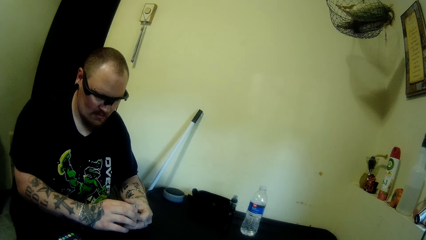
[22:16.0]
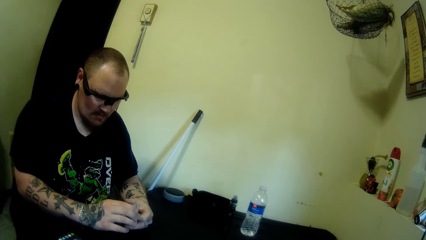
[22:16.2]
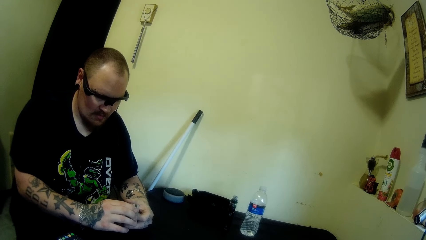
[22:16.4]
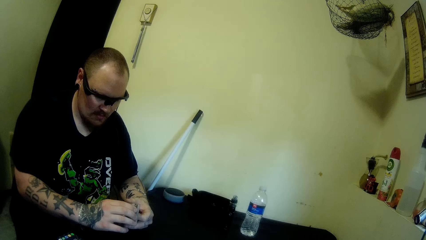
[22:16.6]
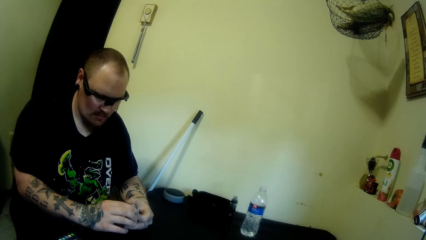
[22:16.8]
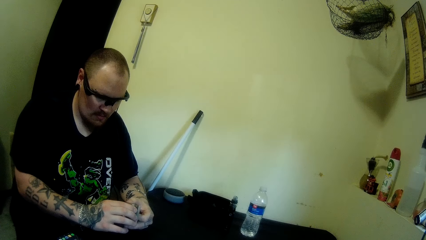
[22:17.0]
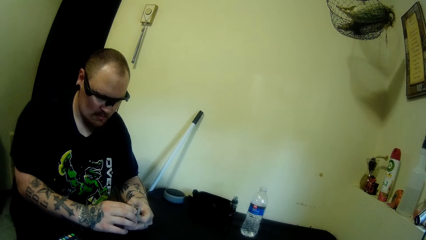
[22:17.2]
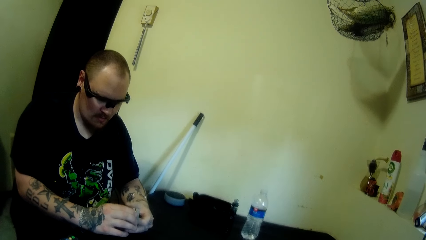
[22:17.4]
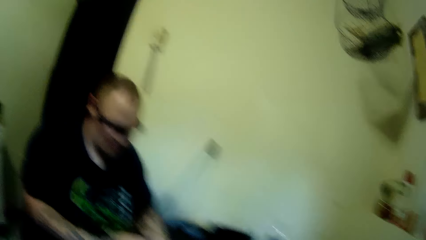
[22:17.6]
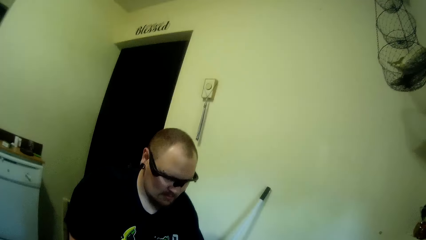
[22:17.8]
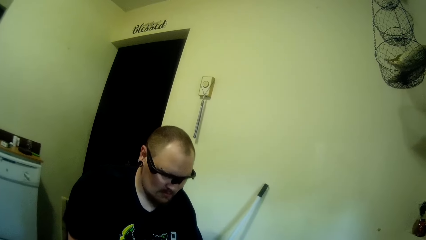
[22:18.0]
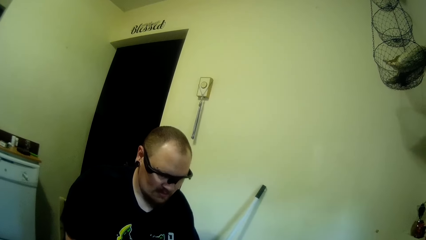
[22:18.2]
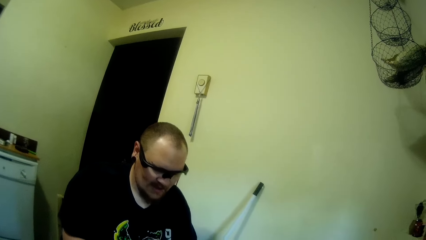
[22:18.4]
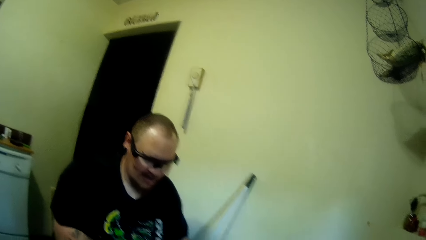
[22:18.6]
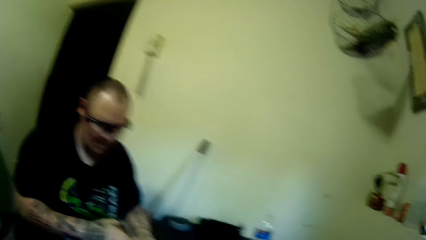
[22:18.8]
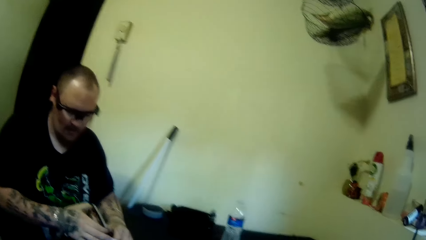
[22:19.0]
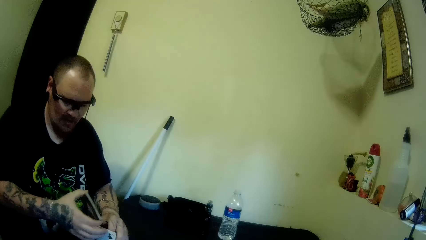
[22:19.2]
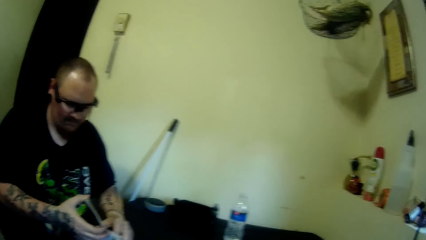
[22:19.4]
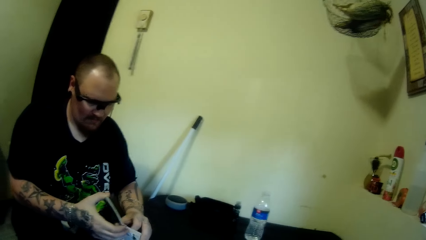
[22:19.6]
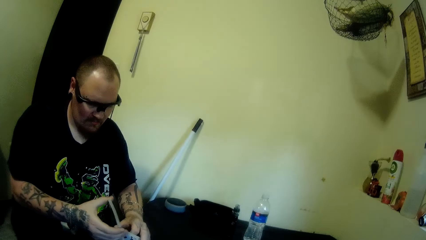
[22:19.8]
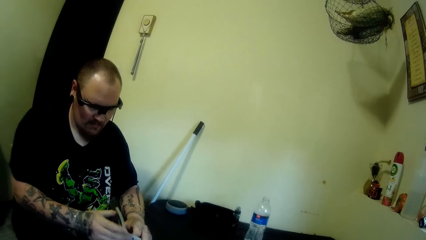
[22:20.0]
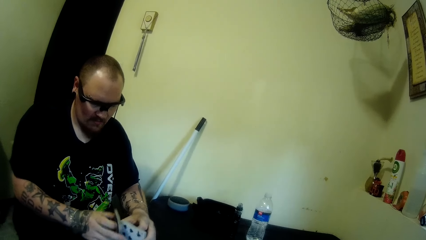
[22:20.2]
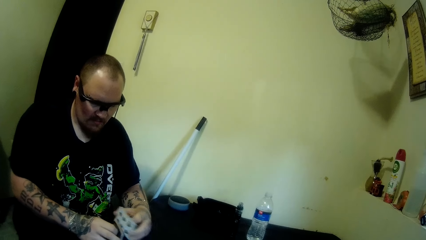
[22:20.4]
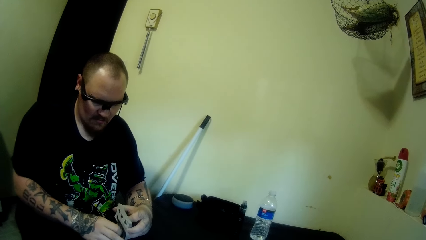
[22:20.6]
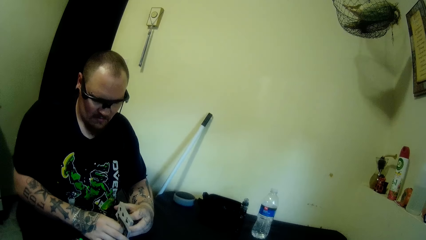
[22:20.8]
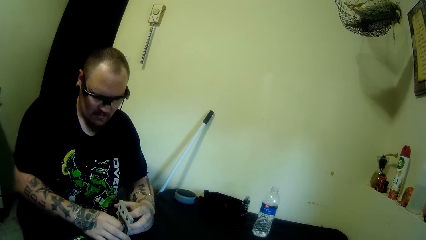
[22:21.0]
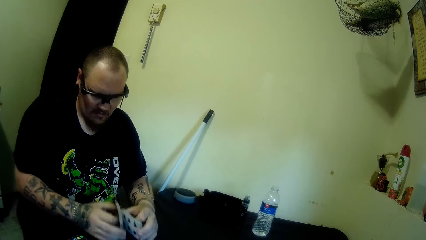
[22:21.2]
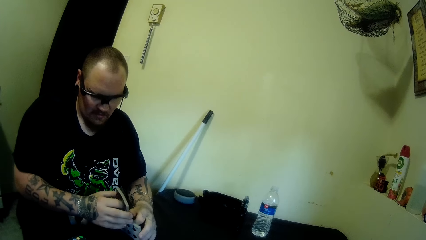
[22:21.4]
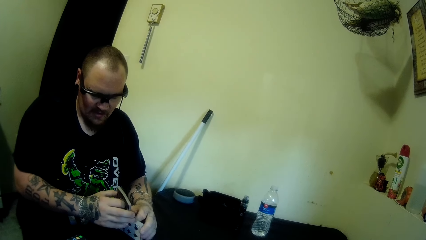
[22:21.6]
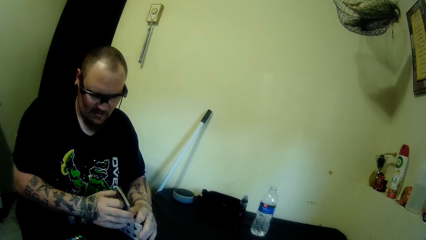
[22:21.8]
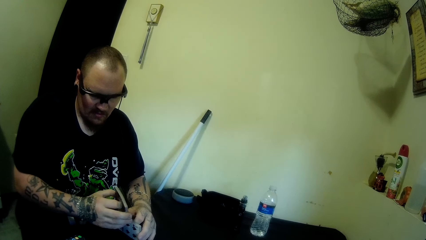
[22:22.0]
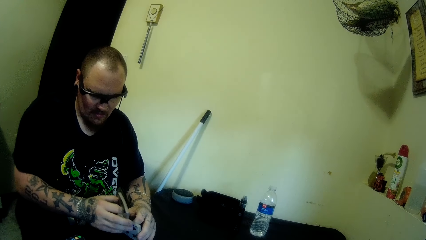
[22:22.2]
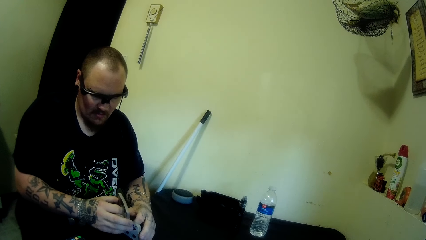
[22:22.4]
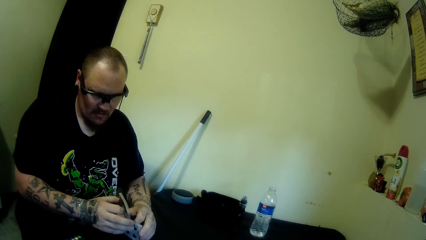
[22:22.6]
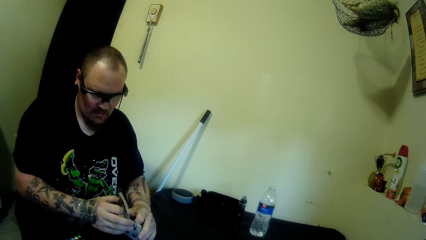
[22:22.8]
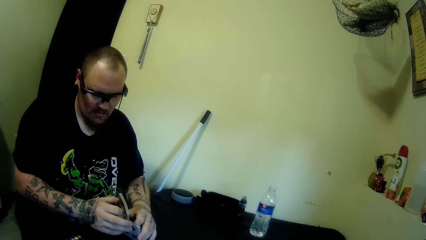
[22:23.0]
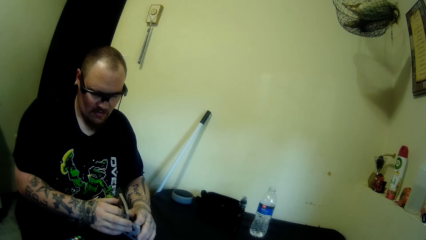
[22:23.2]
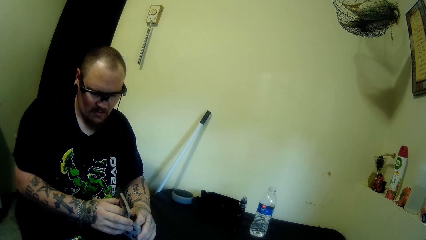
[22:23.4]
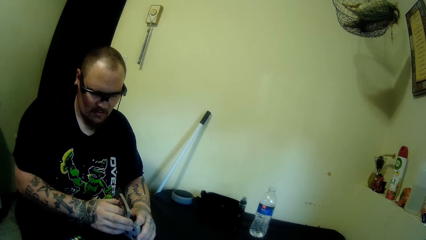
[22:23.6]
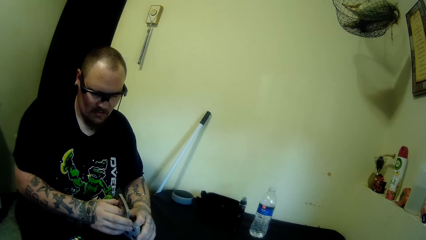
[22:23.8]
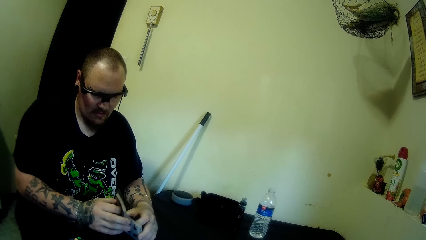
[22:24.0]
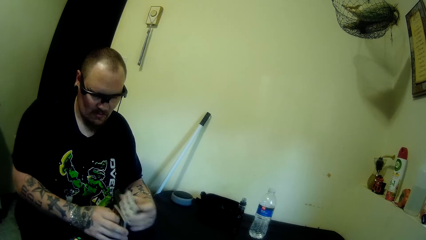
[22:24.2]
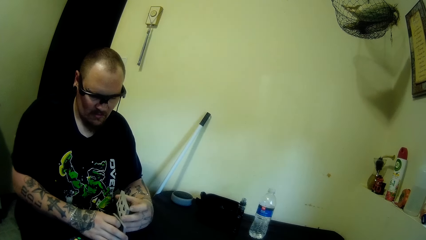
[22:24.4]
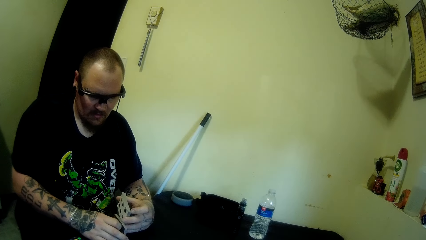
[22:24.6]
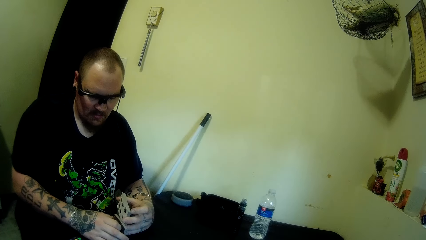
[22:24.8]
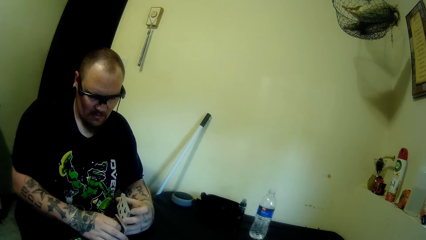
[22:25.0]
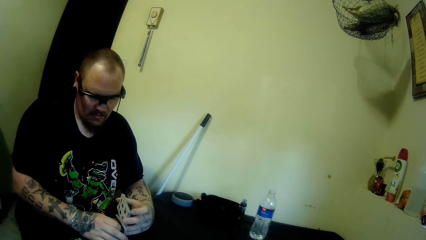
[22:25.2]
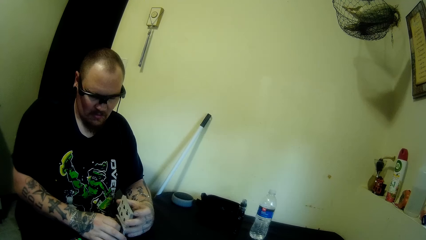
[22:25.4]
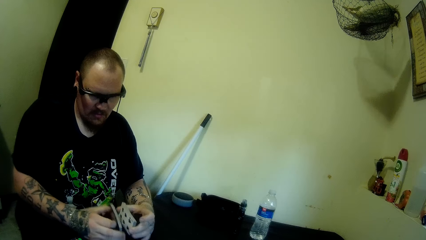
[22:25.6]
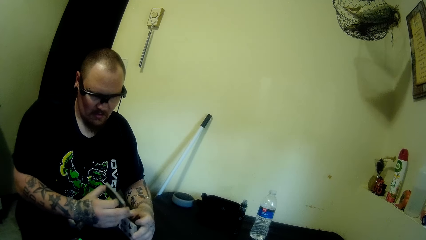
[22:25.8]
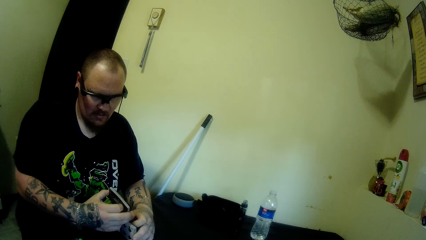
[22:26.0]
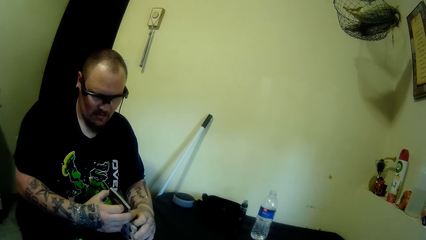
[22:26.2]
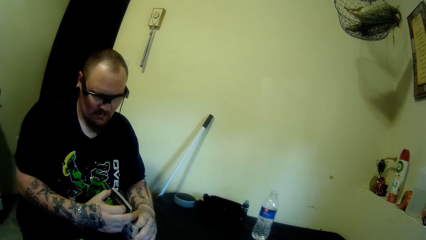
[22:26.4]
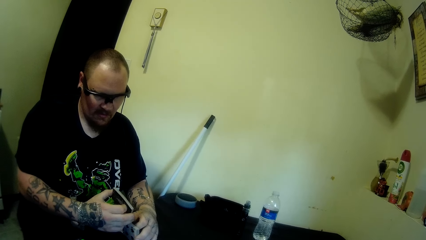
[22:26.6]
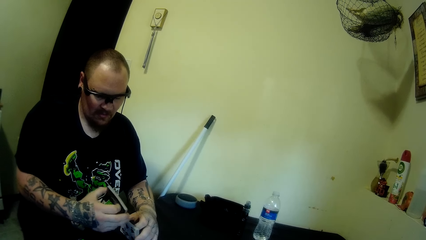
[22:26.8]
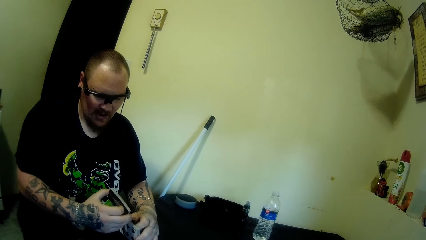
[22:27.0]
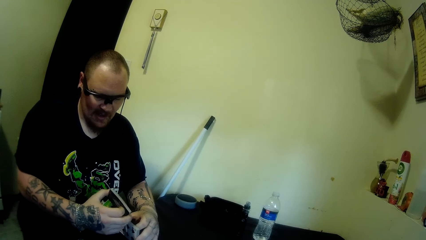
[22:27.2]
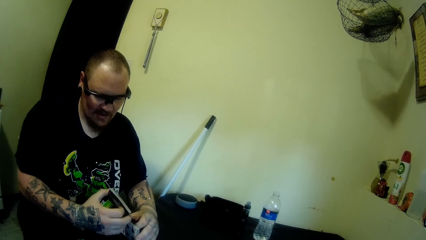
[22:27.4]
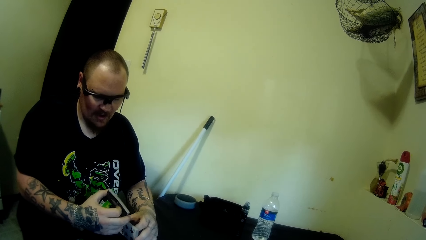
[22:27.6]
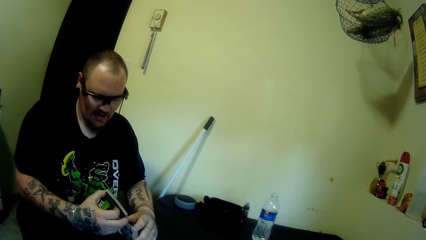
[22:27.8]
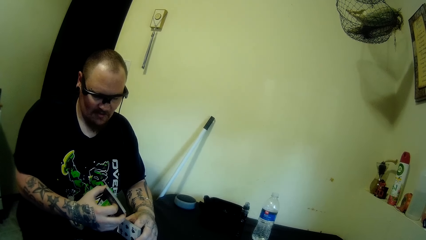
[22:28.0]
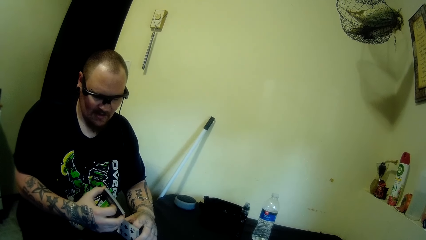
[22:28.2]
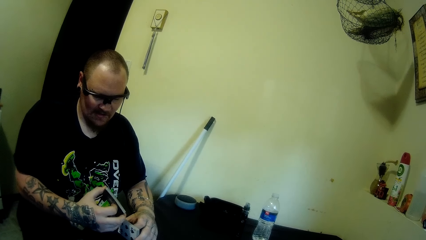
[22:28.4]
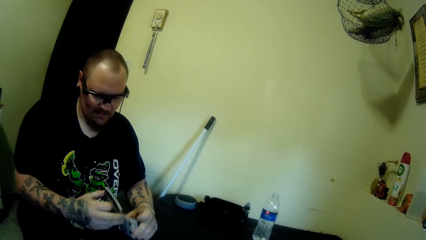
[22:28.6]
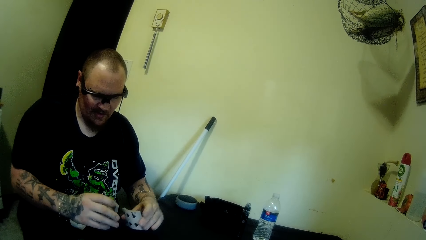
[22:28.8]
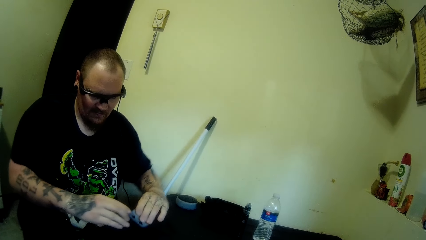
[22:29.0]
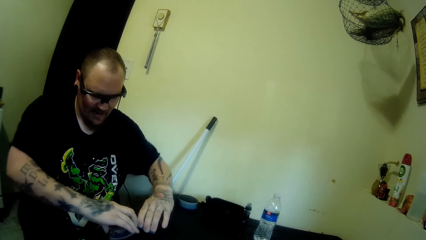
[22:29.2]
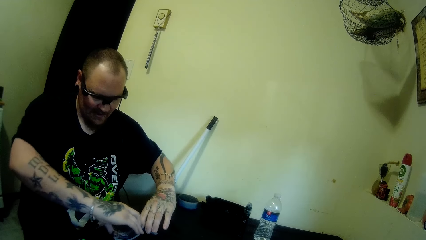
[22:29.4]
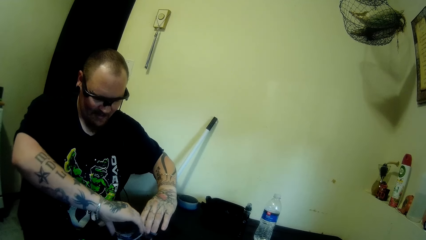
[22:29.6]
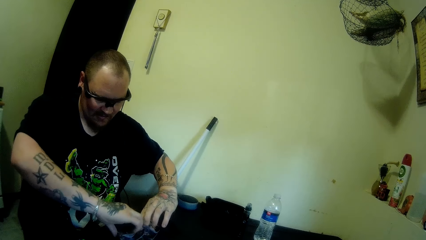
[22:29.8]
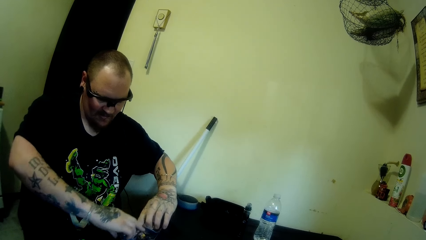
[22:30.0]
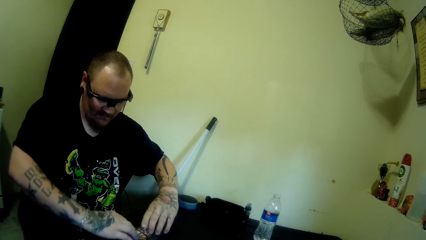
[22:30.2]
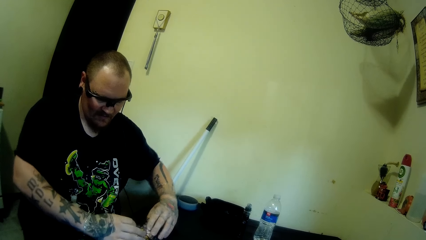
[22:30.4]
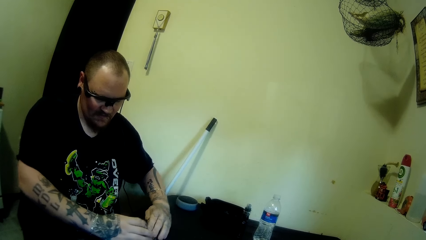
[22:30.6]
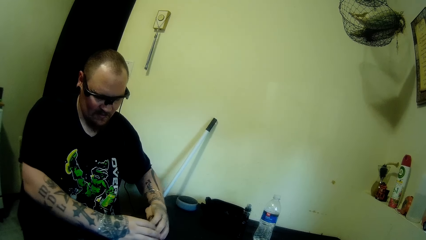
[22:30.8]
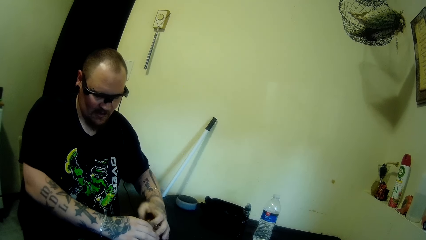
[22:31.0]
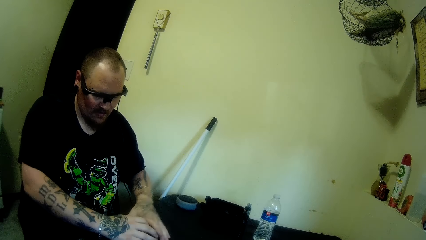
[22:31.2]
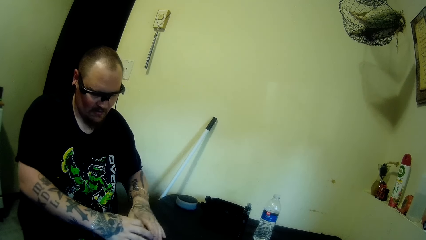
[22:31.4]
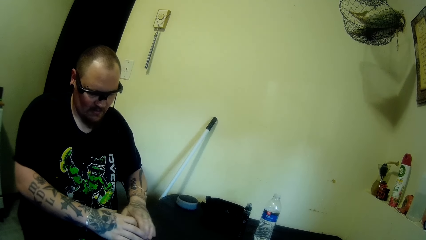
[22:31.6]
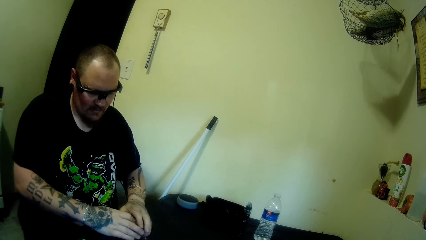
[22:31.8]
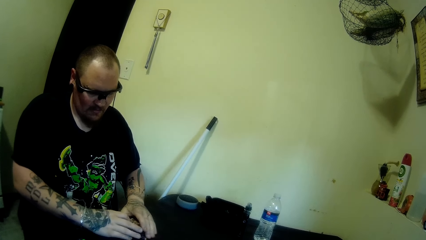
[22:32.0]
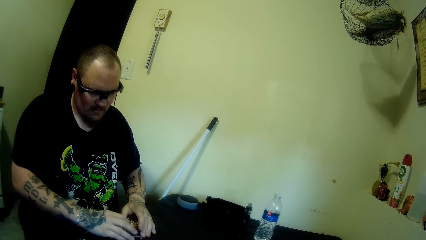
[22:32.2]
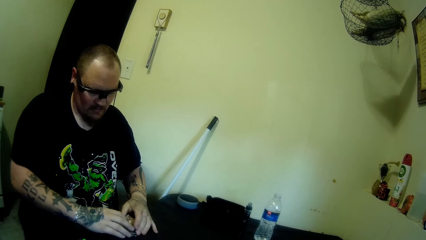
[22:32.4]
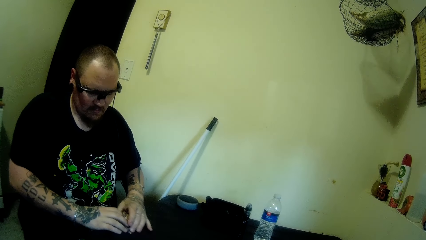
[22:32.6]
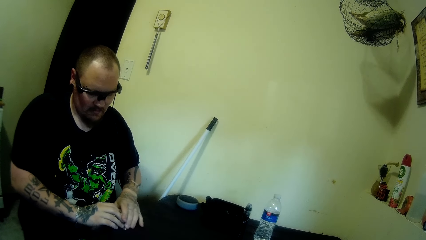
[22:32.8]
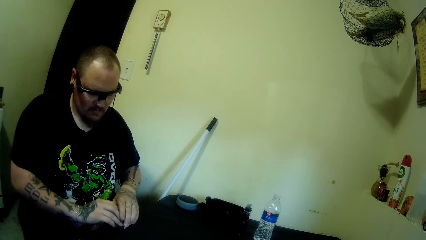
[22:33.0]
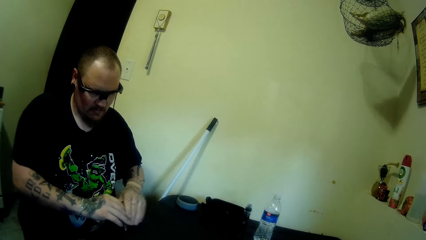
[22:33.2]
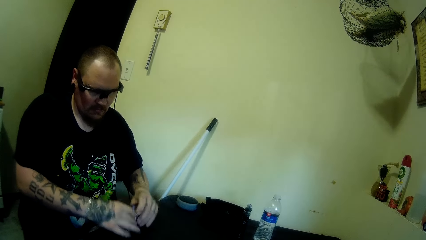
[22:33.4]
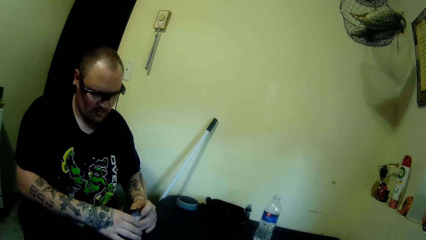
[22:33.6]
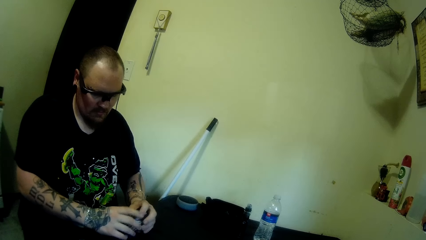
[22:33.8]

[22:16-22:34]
The camera wearer moves the head up and moves the head down. A man holds the playing card, swings a hand, holds the playing card, swings a hand, and holds the playing card. The man swings a hand, holds the playing card, swings a hand, and holds the playing card. The man swings a hand, drops the playing card on the table, swings a hand, and collects the playing card.
